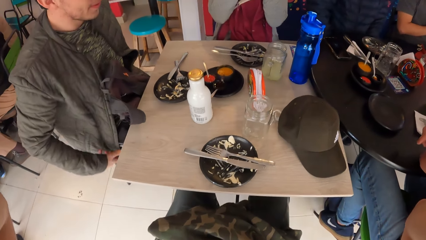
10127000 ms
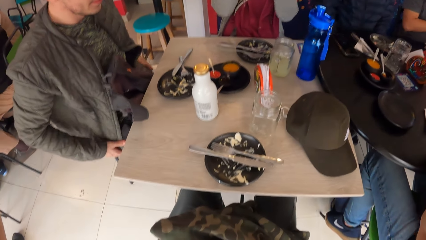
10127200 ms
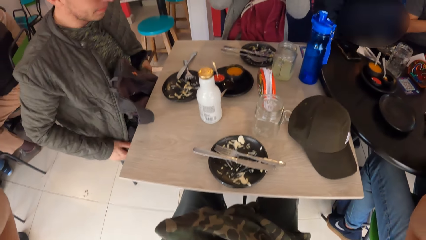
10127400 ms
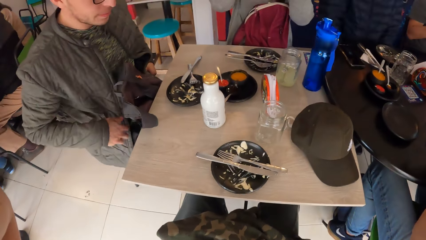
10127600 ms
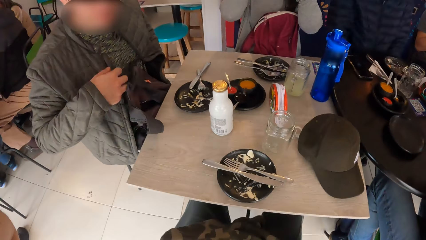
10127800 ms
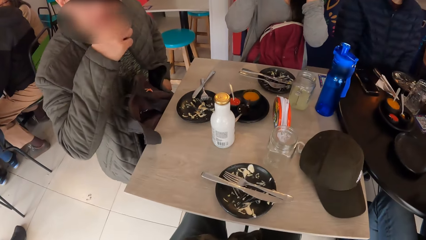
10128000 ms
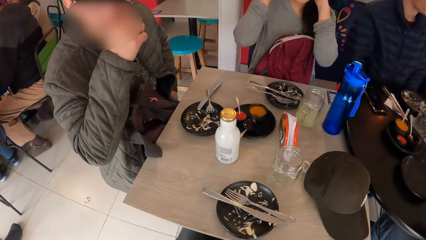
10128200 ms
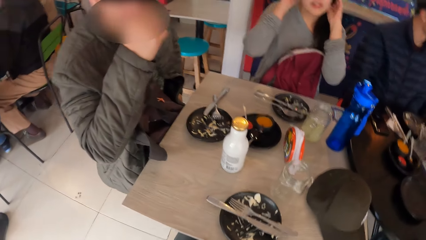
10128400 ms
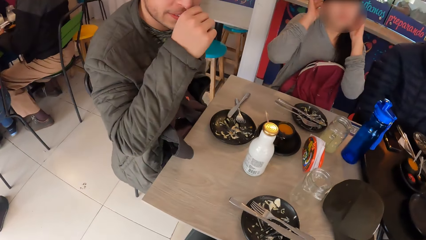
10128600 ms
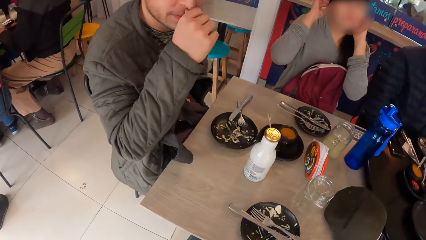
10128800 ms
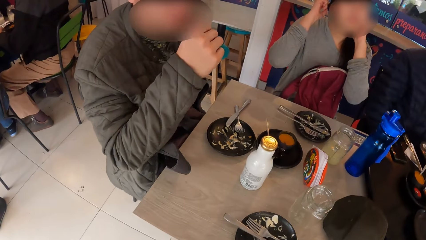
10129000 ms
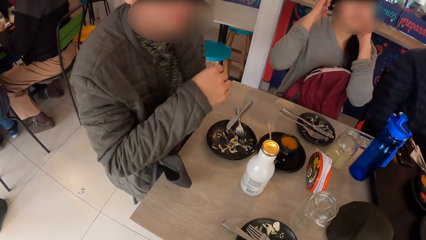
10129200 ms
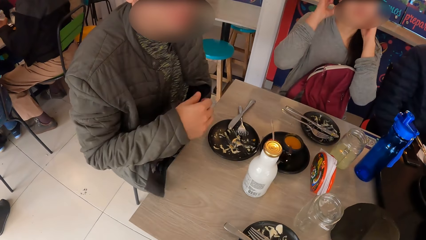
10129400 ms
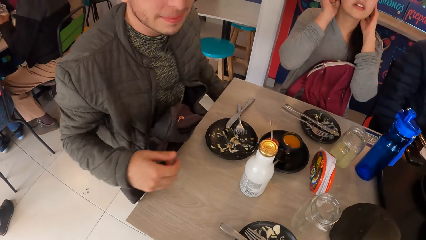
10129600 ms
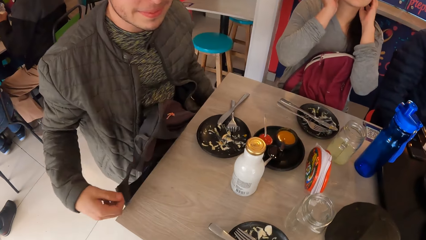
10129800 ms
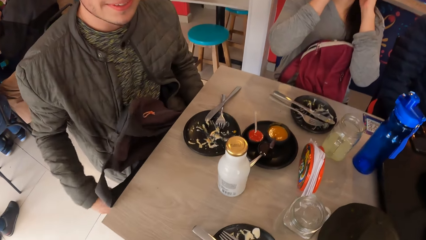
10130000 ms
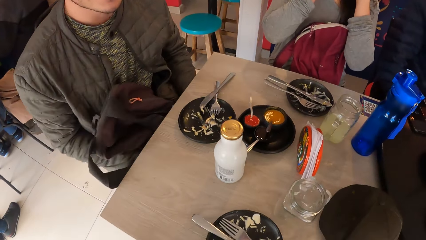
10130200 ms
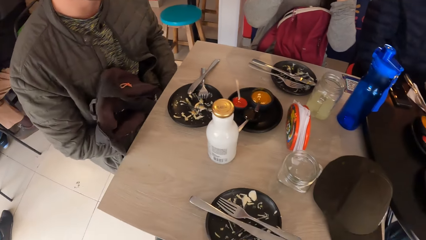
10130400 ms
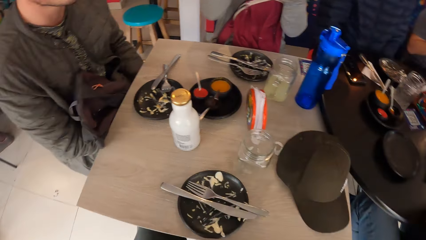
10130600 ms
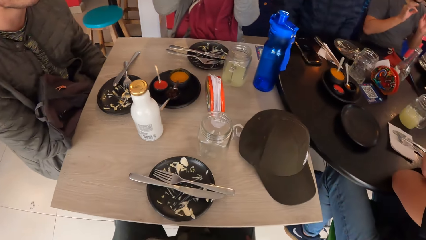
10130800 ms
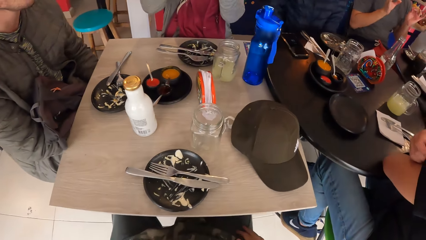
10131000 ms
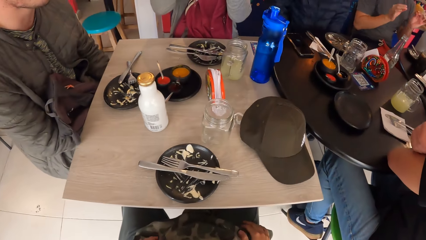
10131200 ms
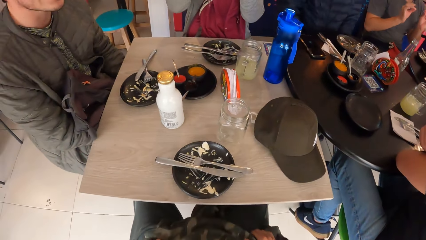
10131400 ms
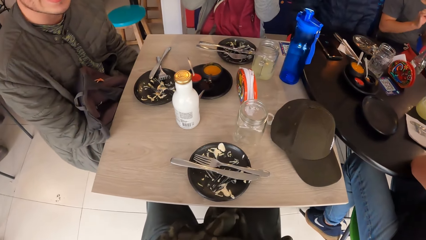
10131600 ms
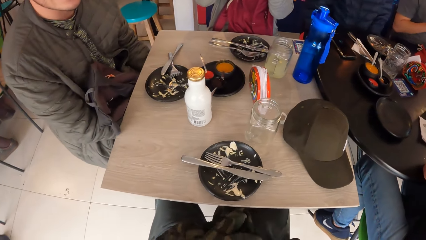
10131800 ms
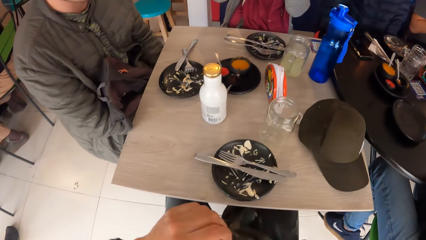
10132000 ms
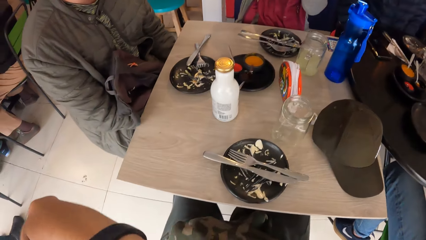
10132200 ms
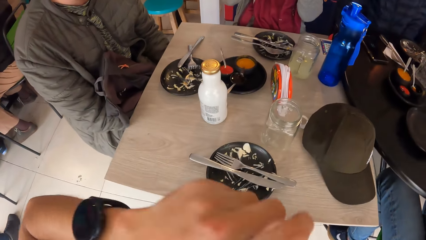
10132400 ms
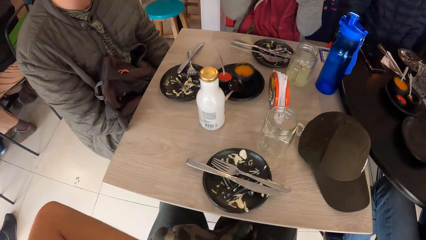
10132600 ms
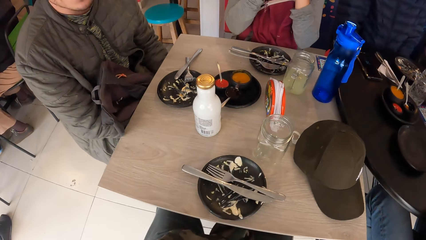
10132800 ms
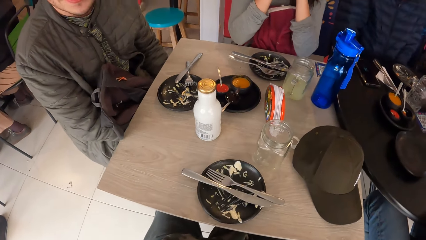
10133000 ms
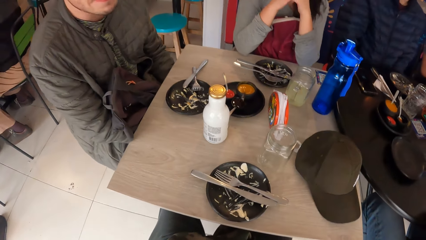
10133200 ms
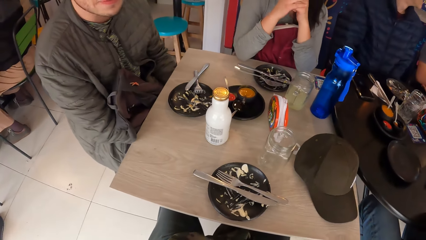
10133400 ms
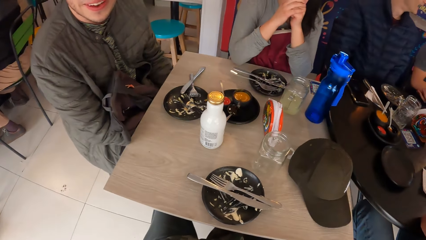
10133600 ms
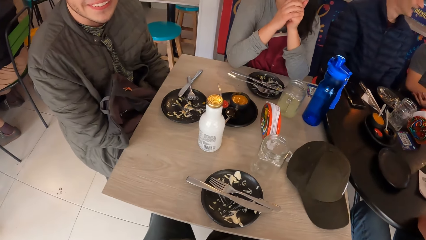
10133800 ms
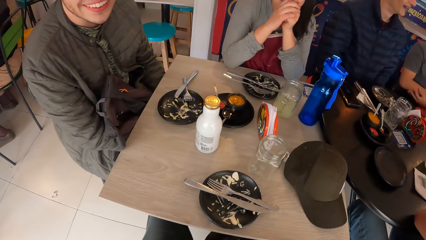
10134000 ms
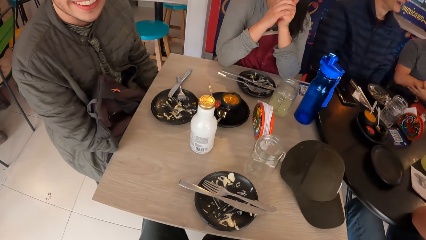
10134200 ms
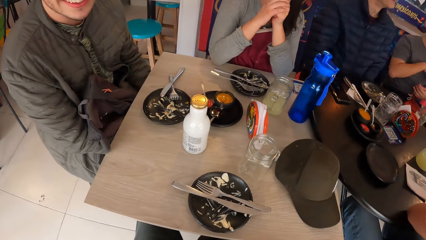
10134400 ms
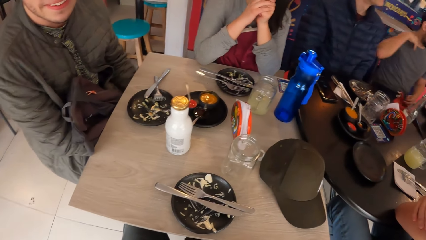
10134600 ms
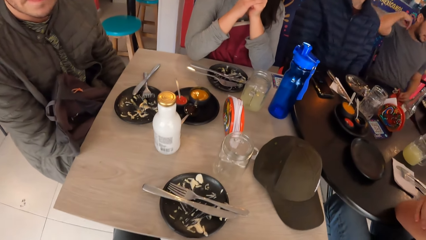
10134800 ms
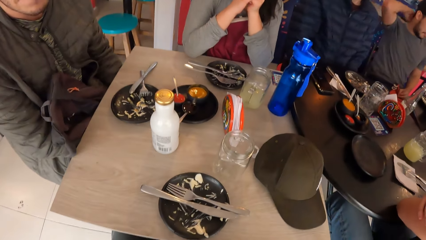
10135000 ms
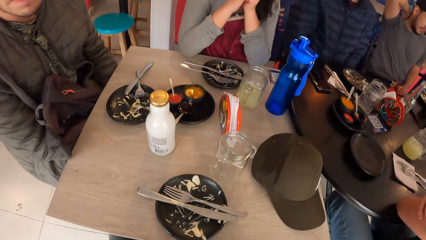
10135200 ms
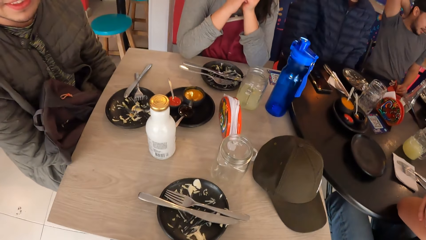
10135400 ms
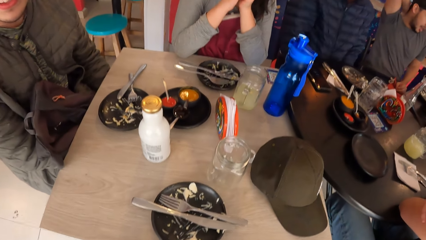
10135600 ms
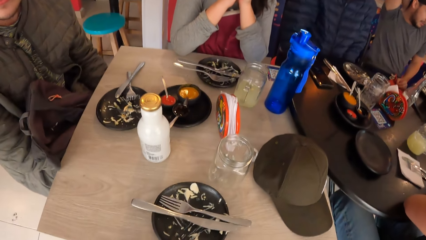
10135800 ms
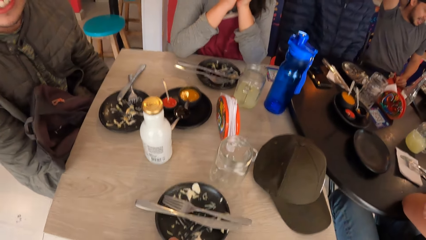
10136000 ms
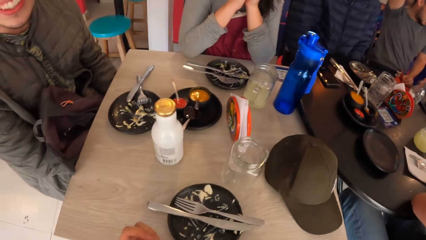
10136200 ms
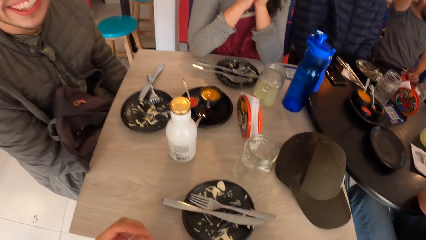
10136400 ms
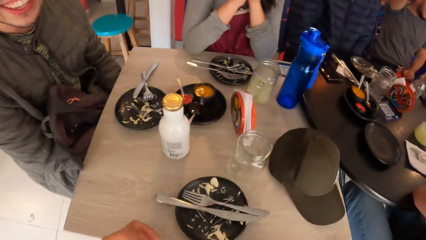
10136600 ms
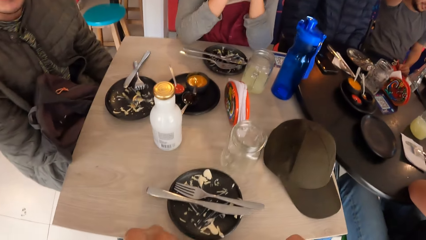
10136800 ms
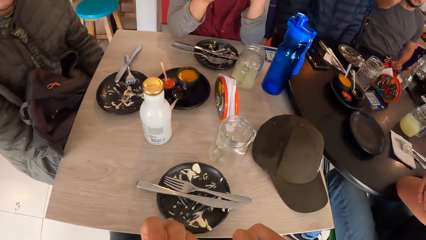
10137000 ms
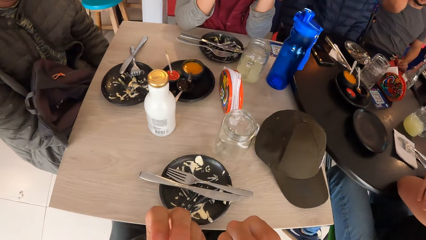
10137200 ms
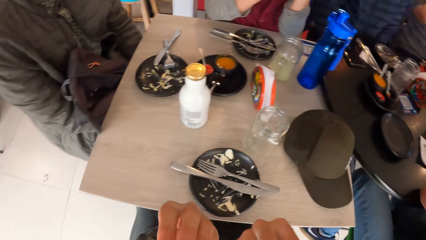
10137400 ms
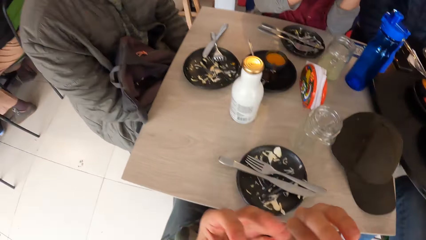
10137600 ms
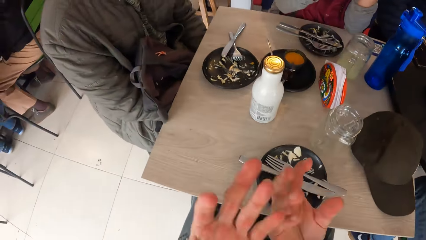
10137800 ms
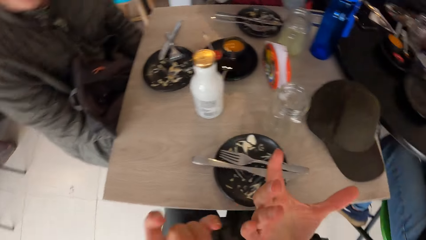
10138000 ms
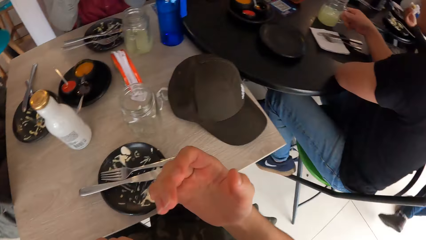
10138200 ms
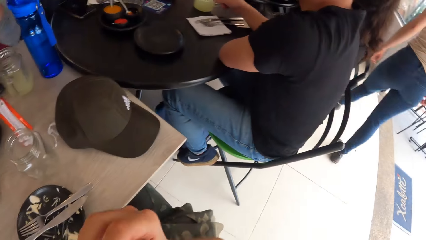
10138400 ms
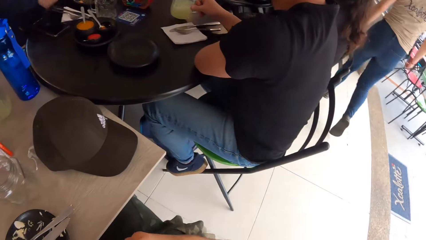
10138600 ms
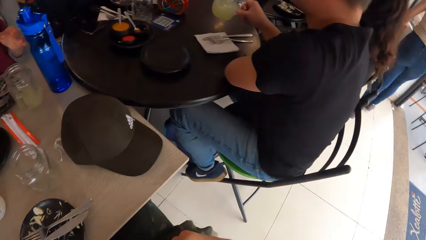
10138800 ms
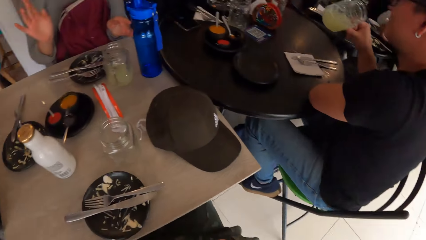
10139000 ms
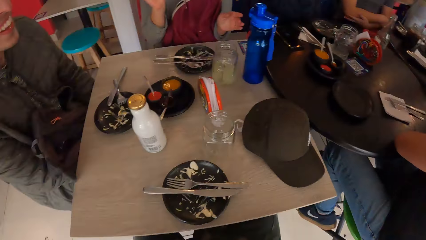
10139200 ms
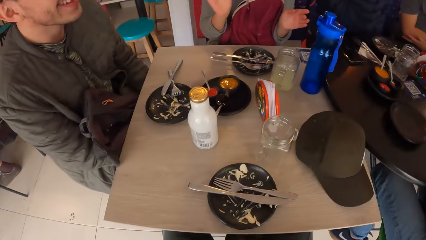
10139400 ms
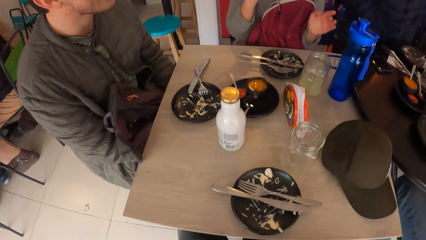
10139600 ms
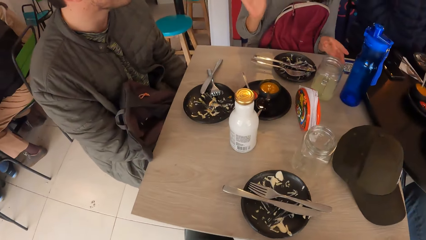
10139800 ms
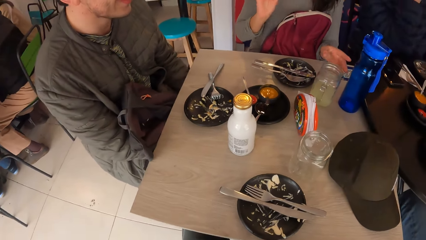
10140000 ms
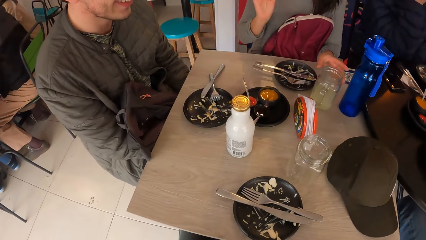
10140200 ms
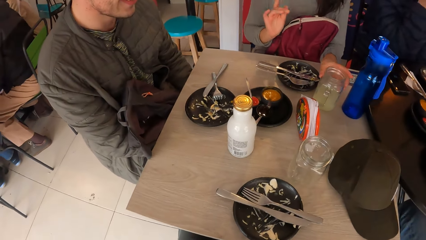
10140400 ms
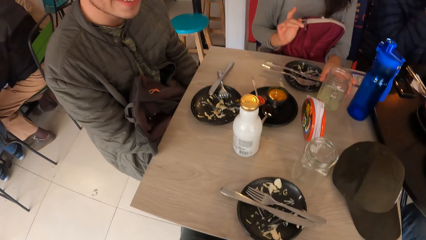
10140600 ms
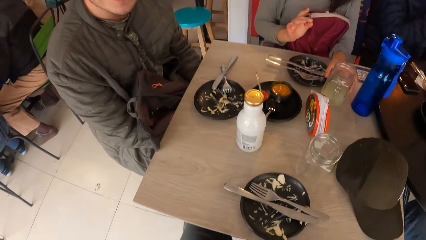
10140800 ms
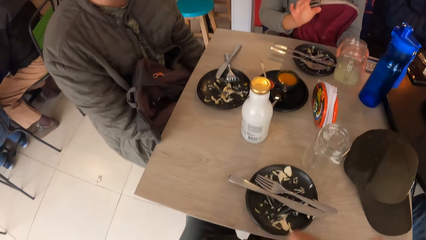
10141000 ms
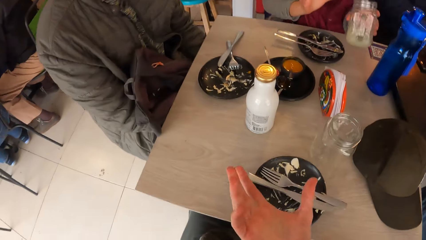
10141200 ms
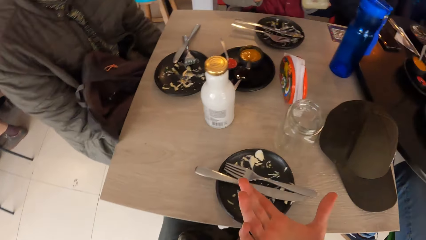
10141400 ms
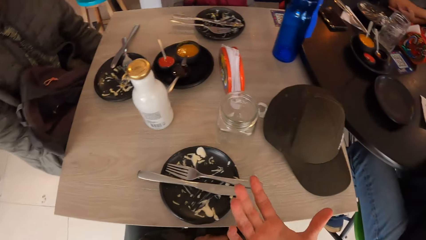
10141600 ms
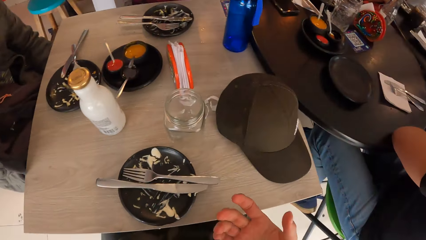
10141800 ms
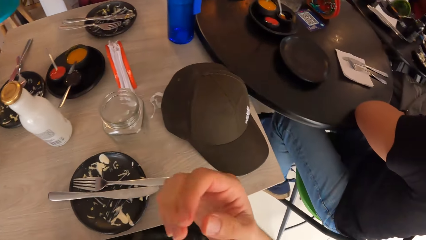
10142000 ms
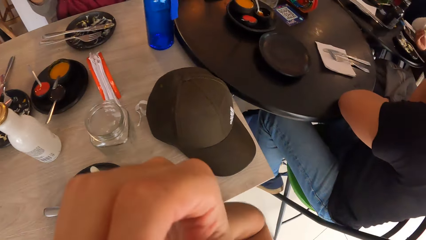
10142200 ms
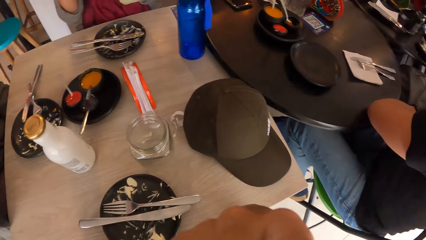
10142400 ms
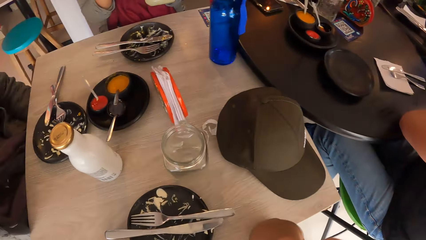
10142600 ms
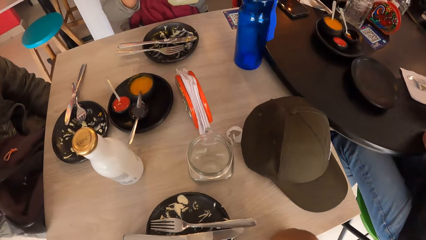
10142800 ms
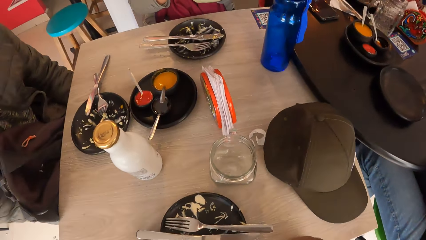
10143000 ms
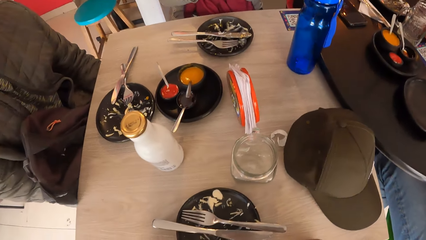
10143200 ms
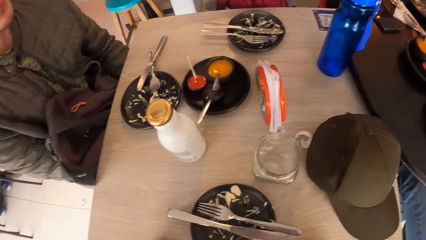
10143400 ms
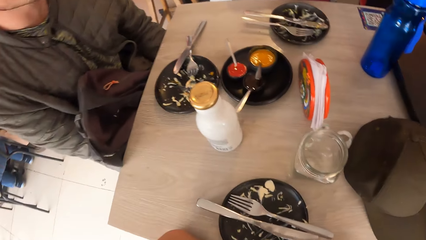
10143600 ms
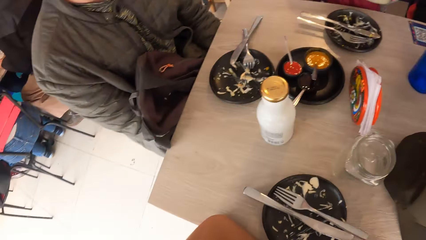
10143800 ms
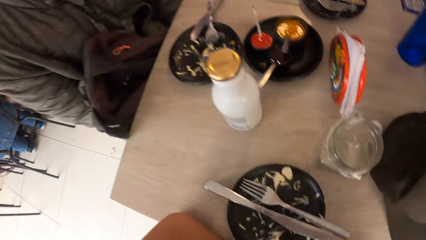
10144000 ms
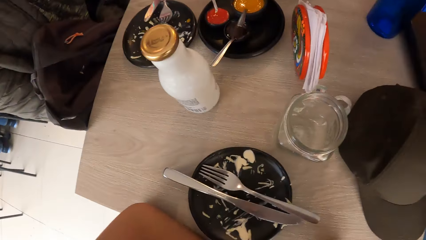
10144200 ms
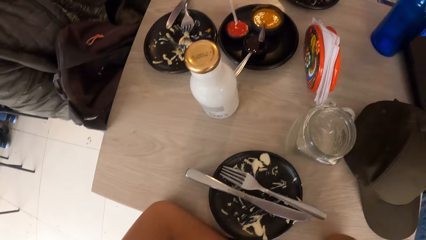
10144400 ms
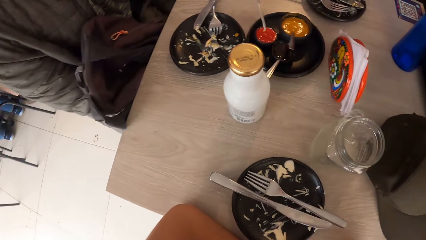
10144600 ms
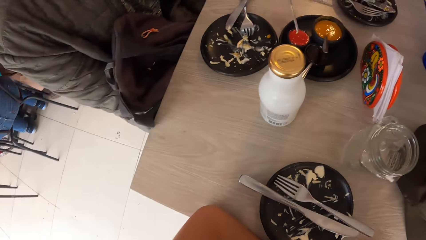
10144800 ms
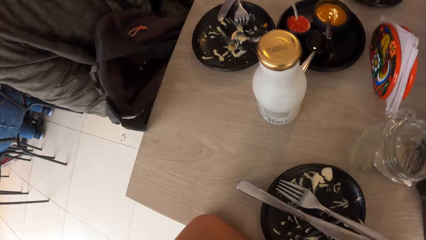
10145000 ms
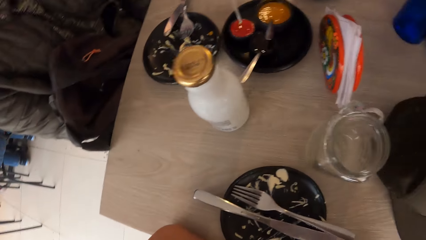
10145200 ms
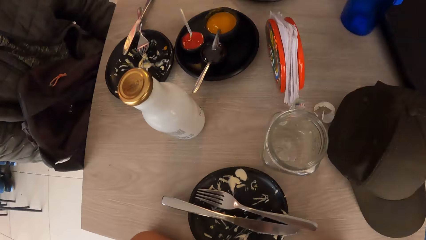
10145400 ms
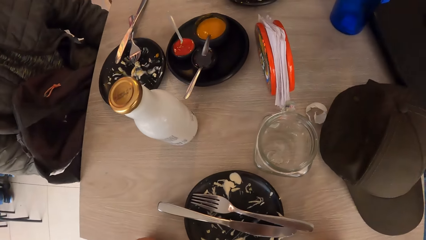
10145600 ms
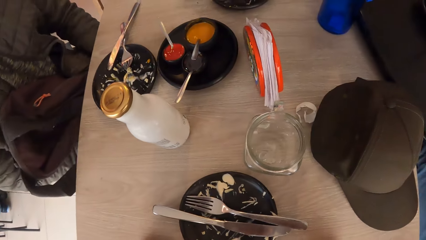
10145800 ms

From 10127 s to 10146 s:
A man moves his hands. The man moves his hand on his mouth. The man moves his hands. The camera wearer moves a hand. They interact with the man and a woman. They move their hands. They look around. The woman moves her hands. The woman takes a glass. The camera wearer adjusts the camera.
